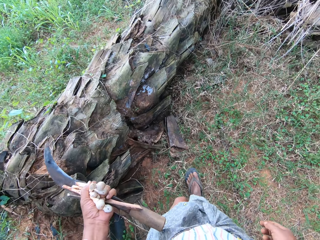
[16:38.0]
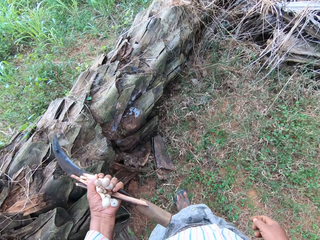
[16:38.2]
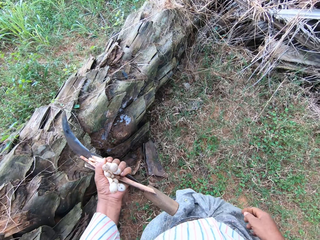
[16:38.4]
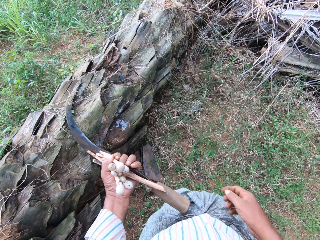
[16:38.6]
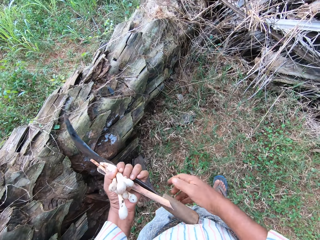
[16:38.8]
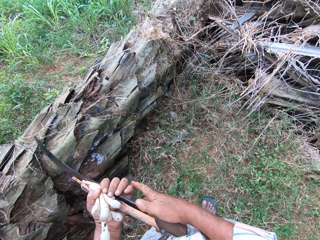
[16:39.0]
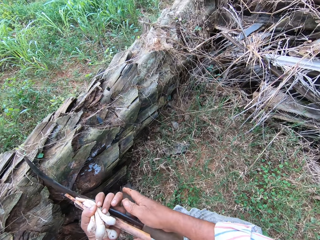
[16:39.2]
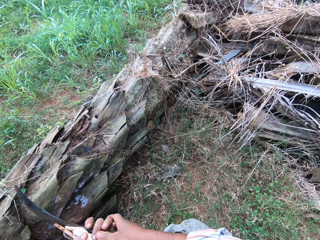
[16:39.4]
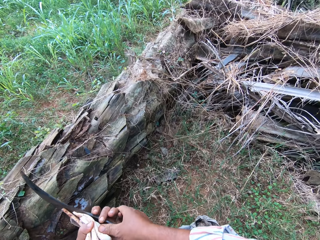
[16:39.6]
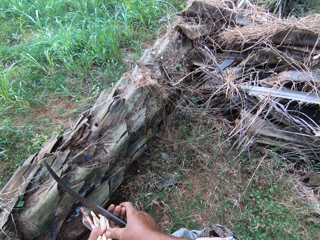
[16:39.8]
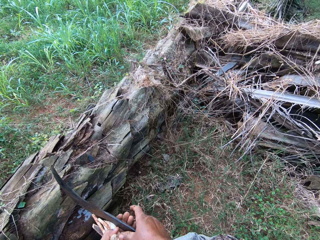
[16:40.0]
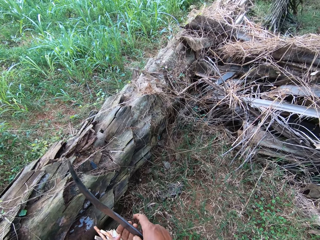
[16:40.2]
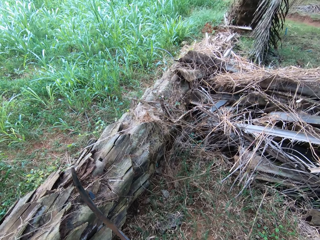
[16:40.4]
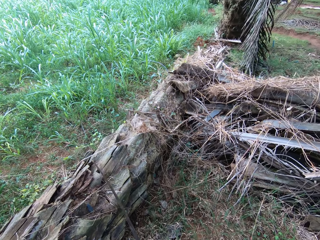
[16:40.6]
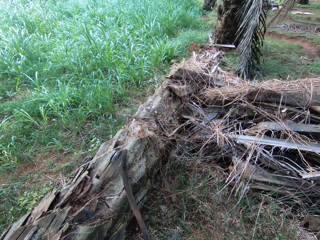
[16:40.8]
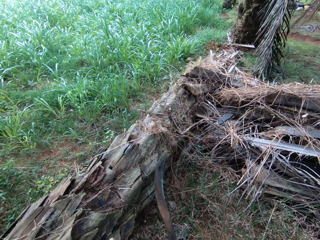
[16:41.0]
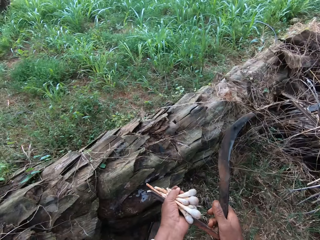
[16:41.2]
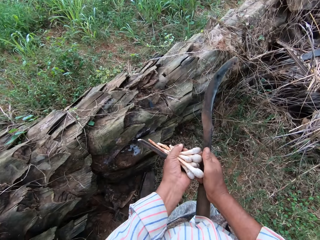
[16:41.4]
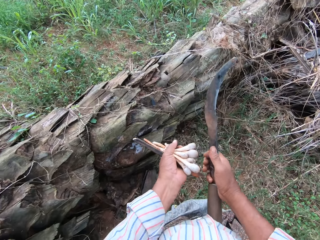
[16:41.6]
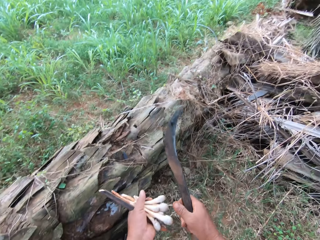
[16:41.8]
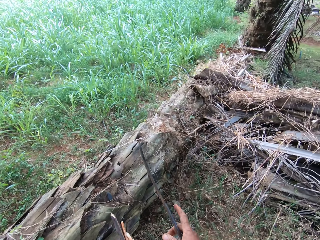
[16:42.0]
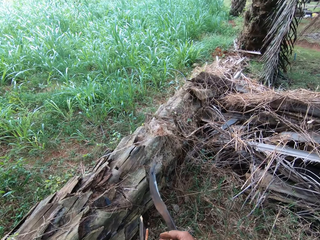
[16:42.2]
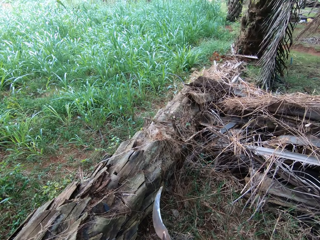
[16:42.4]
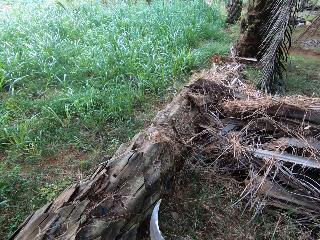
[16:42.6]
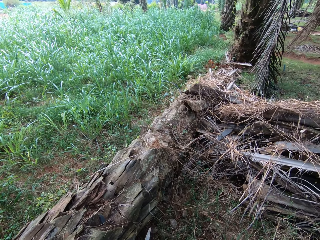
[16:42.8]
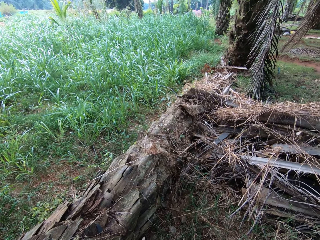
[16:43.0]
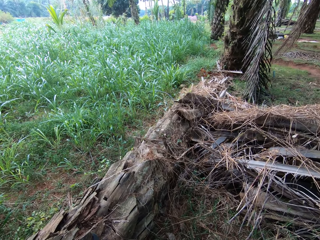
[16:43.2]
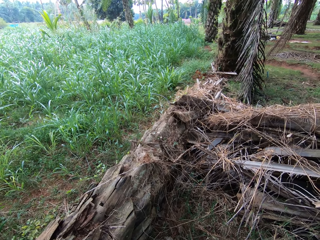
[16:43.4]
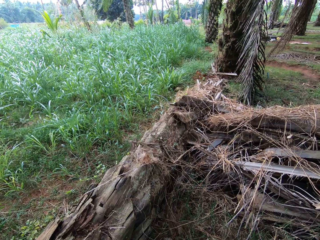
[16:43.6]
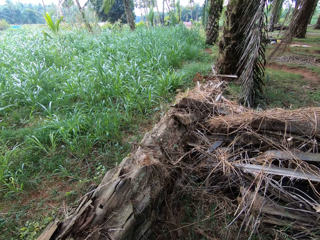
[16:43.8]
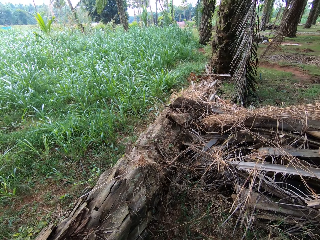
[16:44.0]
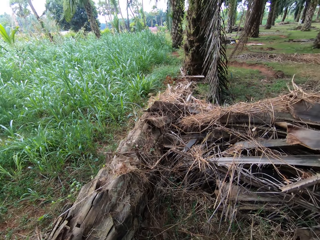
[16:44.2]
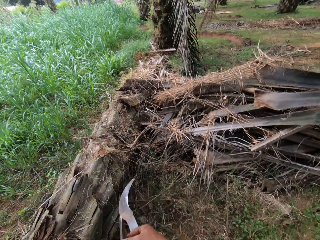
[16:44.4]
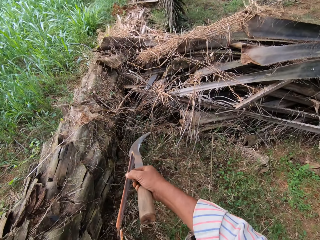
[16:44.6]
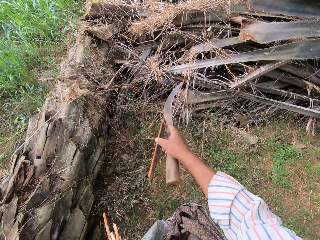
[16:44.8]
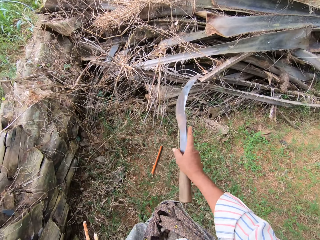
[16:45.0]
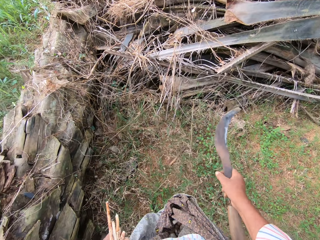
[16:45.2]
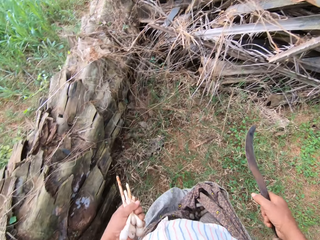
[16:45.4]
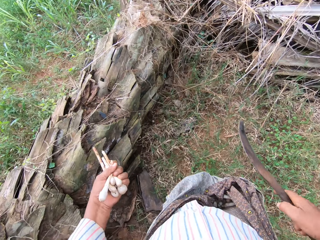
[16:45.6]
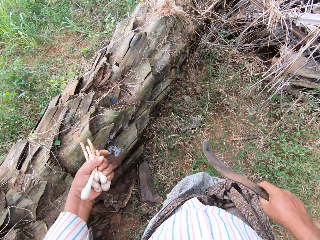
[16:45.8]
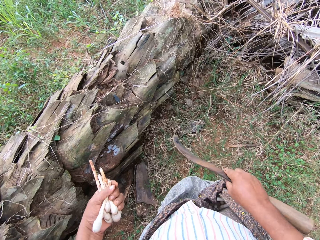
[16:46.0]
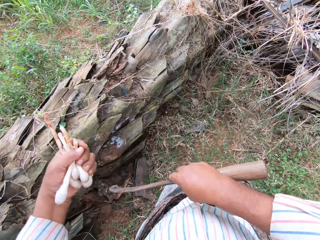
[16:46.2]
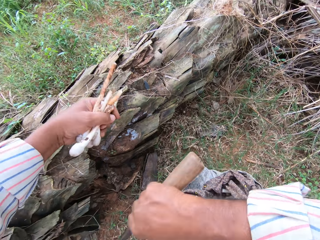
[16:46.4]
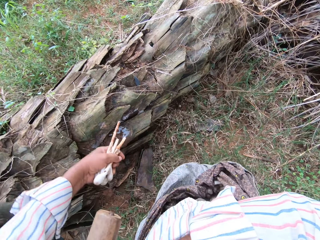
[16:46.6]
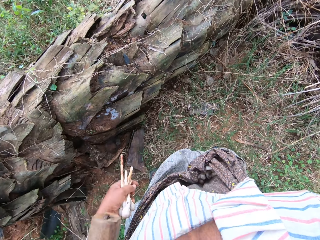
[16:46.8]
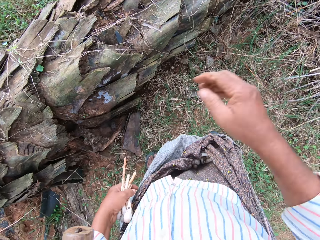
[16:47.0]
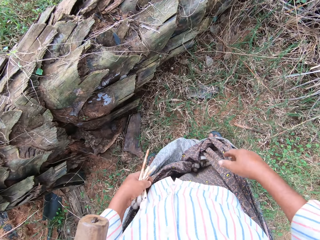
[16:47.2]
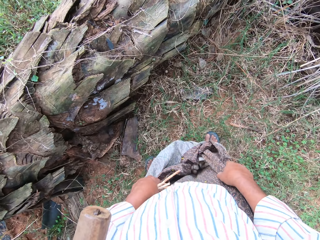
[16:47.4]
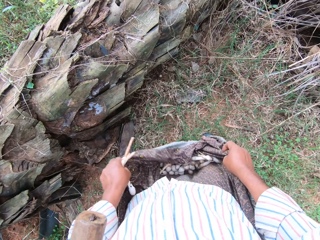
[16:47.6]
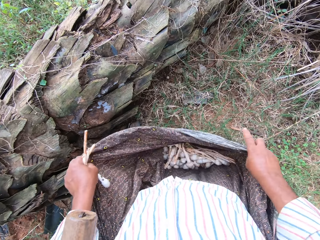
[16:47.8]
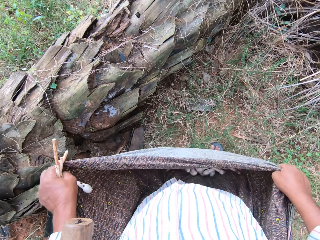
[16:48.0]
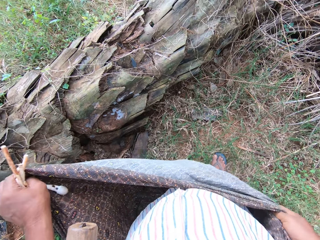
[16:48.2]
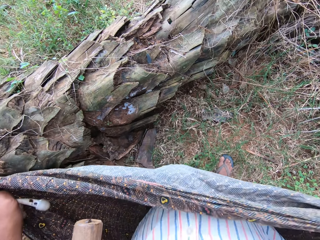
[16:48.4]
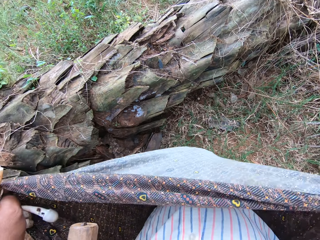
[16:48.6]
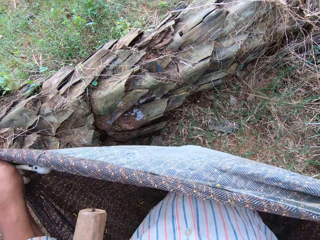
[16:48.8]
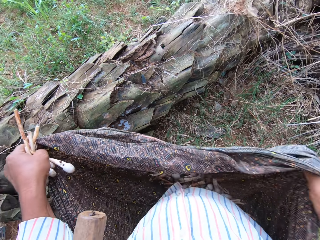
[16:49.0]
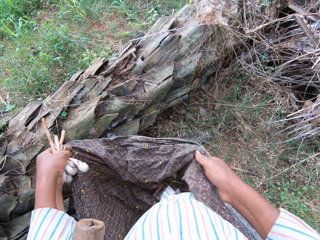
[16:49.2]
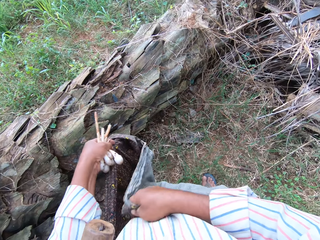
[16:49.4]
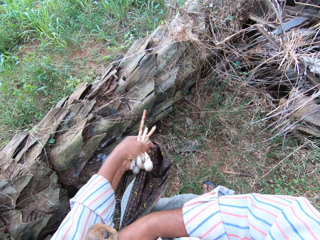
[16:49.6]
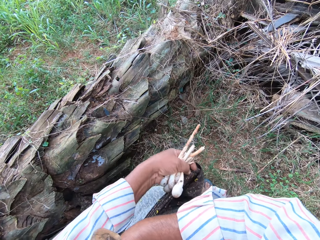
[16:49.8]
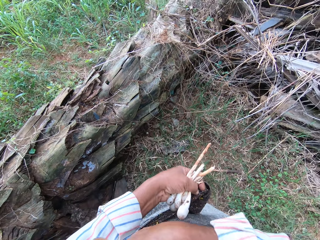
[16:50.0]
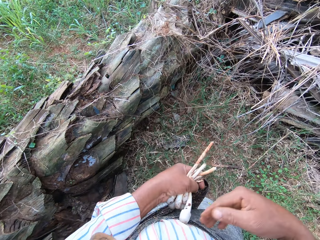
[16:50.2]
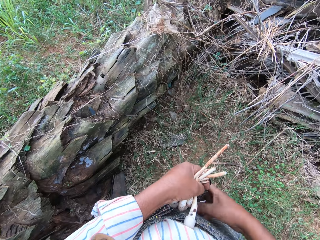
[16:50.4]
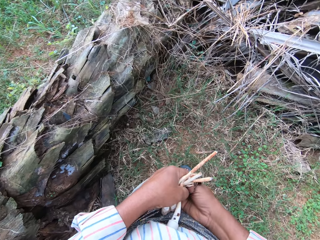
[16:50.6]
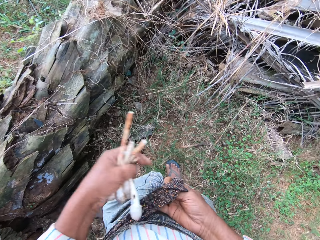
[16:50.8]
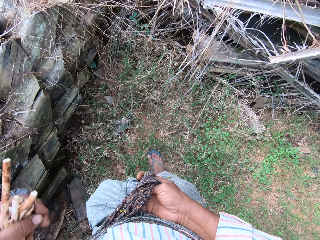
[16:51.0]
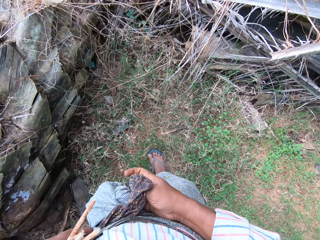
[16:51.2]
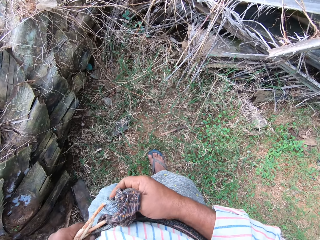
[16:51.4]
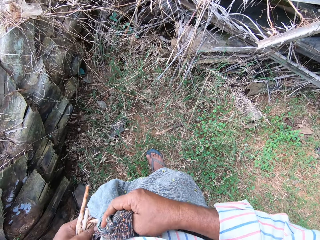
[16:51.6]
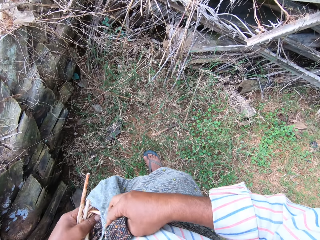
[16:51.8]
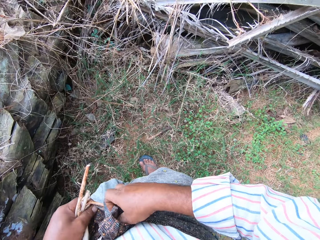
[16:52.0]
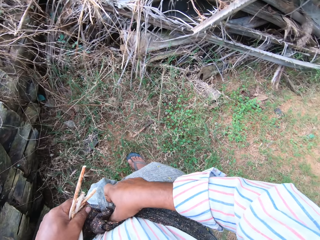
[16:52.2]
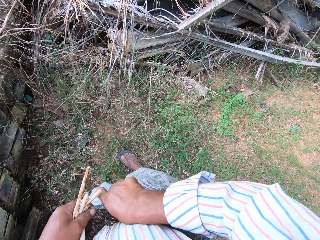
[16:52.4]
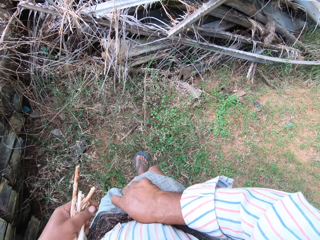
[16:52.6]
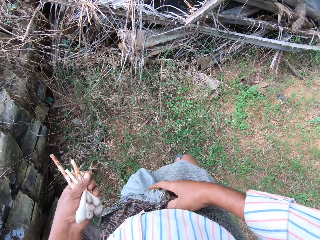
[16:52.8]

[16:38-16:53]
The camera wearer walks around. He picks up the sickle with the other hand. He looks around. He holds the mushrooms. He looks around. He drops the stick on the ground. He looks around. He holds the sickle with his armpit. He lifts up the cloth. He moves the cloth around his waist. He puts the cloth on his waist.

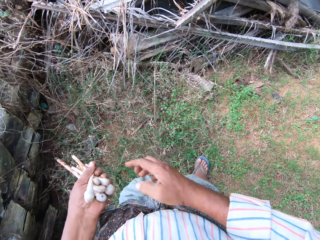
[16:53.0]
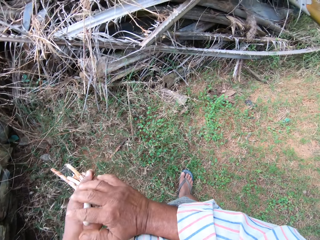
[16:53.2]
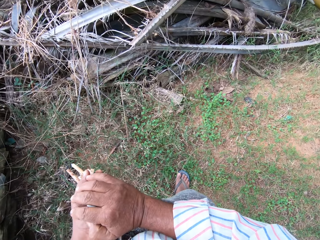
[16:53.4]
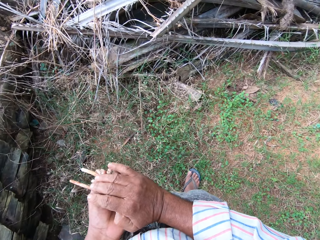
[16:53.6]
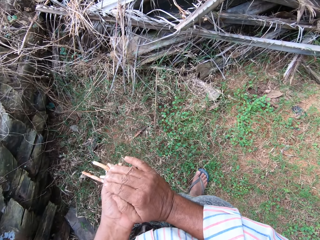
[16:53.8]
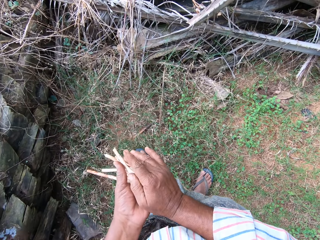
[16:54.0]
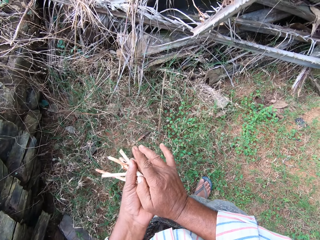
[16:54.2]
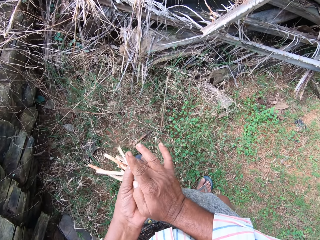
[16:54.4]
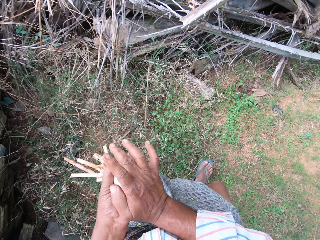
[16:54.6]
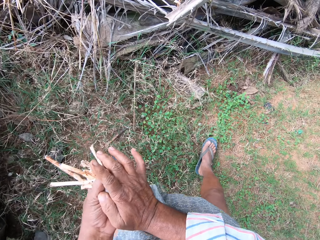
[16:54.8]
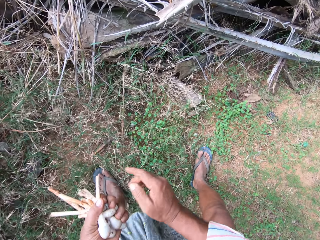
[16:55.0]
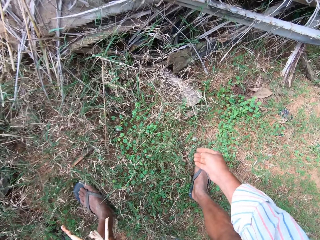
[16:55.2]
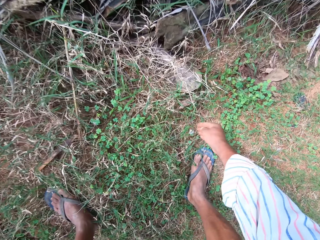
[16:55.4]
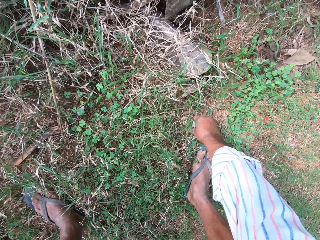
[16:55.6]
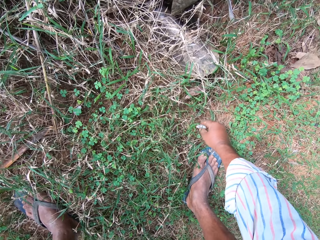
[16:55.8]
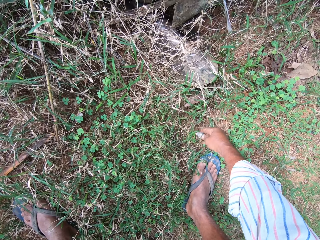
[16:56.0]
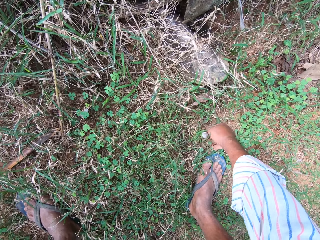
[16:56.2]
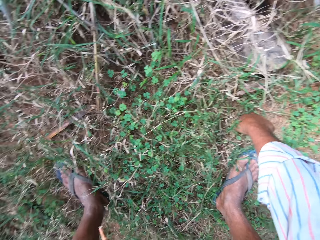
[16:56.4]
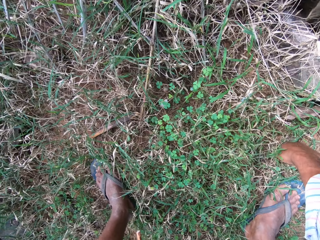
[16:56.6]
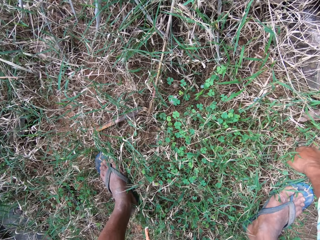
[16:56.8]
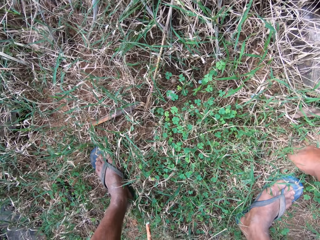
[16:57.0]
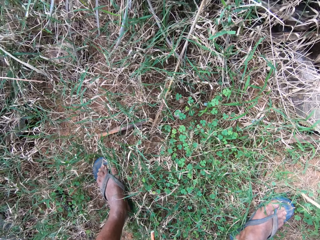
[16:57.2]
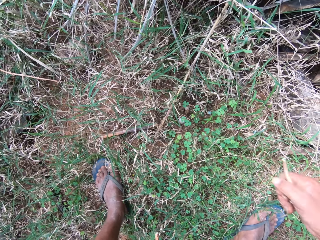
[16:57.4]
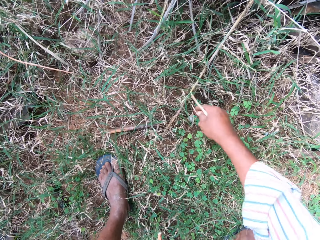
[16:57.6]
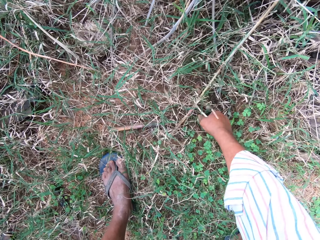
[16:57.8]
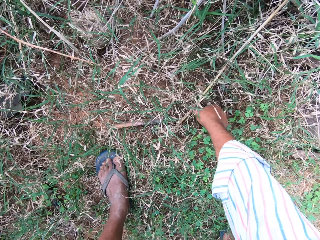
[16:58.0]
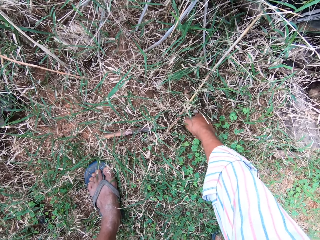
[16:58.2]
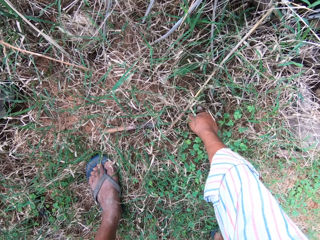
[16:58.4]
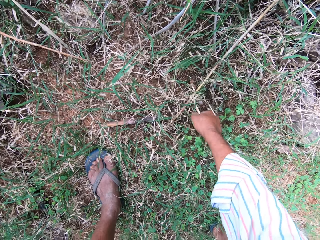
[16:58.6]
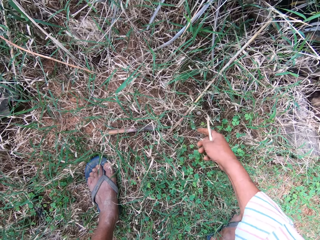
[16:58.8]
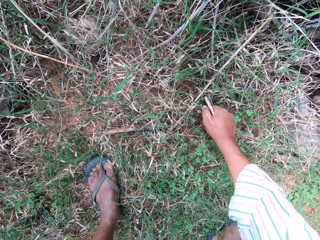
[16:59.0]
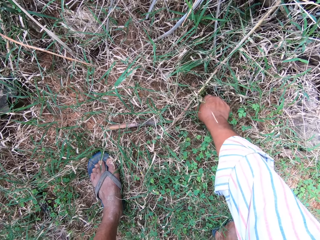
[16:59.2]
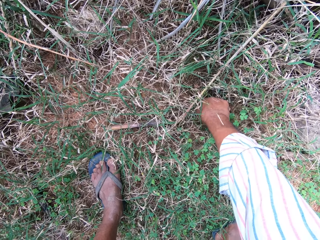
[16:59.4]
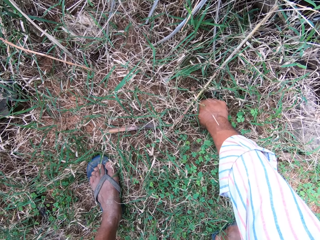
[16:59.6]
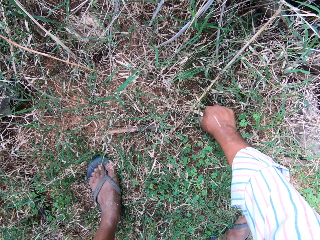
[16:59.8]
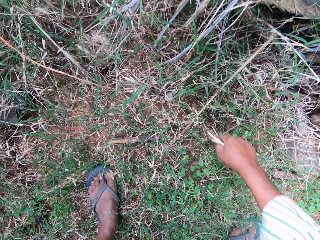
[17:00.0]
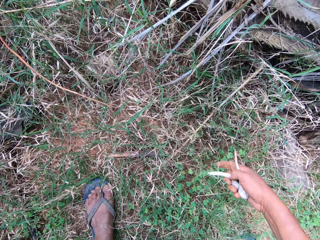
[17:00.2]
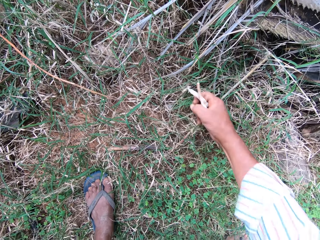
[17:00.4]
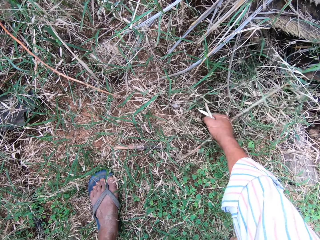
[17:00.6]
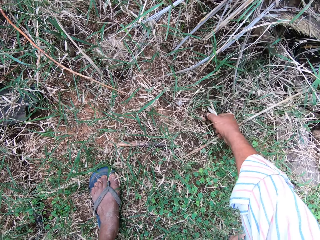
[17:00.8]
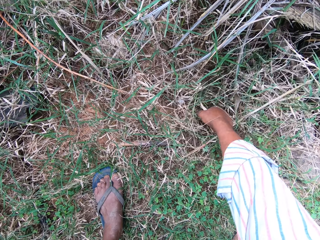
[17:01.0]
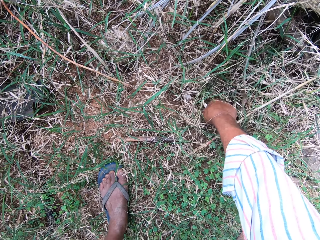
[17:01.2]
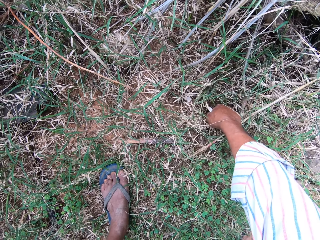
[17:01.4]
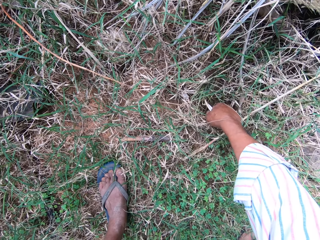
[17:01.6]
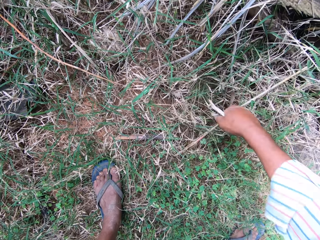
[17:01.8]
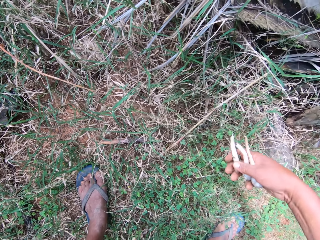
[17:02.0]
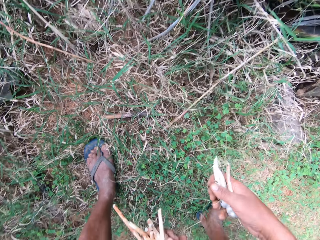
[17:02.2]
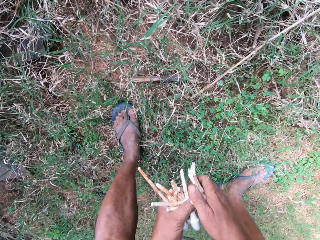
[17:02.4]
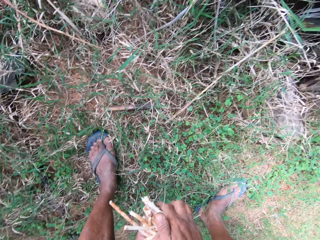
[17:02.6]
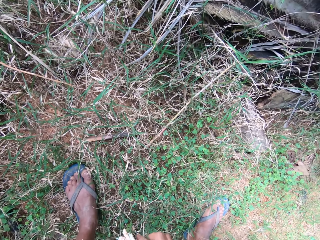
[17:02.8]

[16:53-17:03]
The camera wearer moves around and holds the mushrooms. They bend downwards and lift a mushroom from the floor. They lift a mushroom from the floor again. They move grass sideways and lift a mushroom from the floor again.
